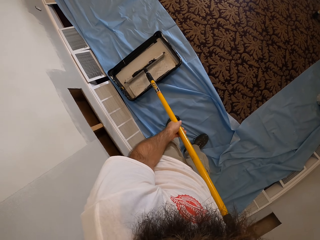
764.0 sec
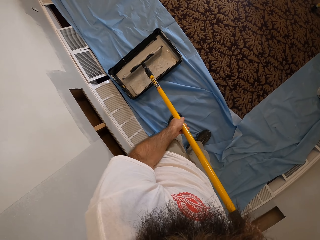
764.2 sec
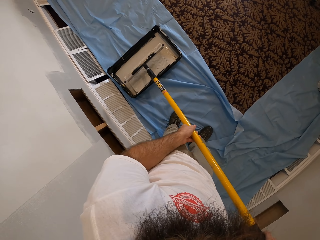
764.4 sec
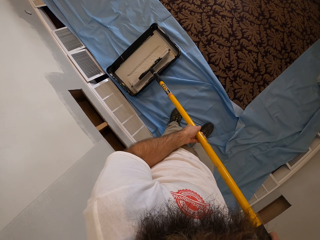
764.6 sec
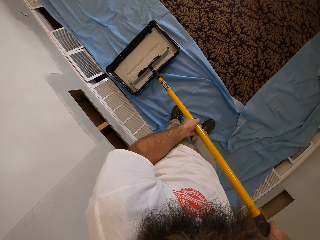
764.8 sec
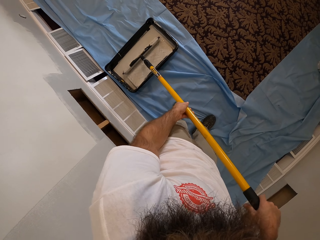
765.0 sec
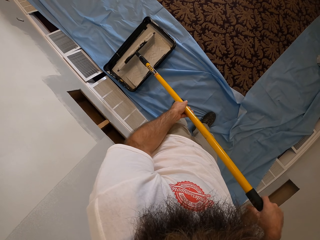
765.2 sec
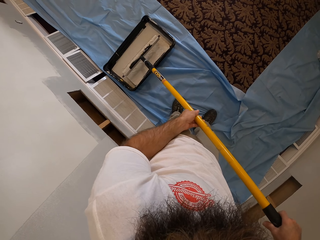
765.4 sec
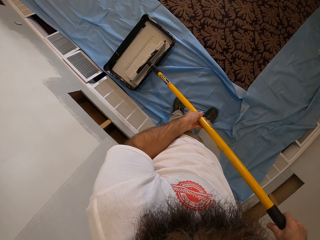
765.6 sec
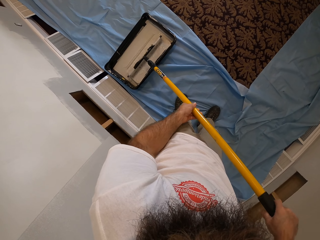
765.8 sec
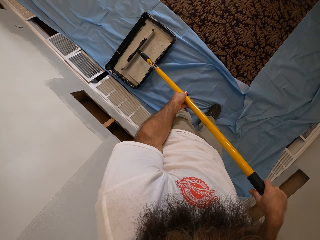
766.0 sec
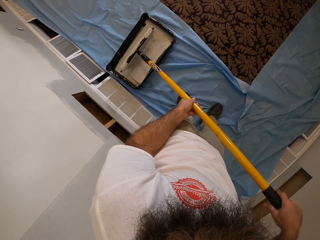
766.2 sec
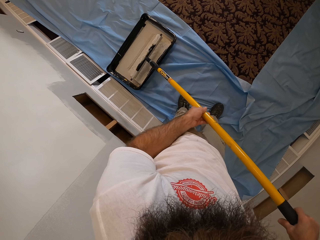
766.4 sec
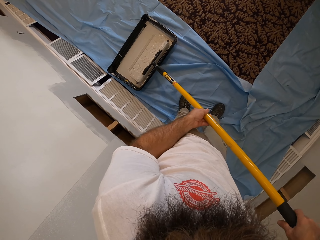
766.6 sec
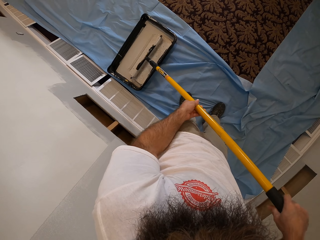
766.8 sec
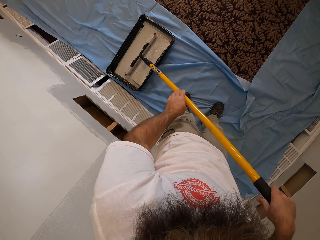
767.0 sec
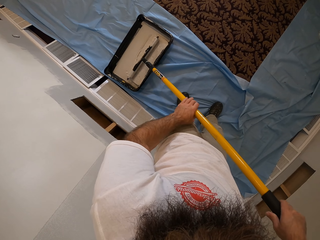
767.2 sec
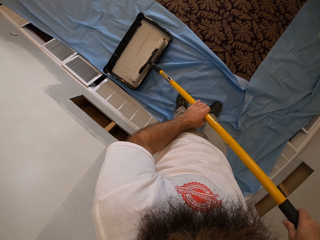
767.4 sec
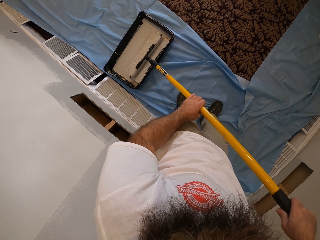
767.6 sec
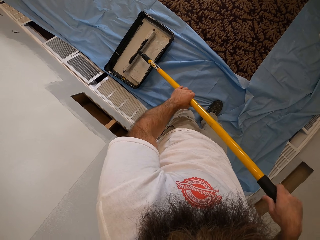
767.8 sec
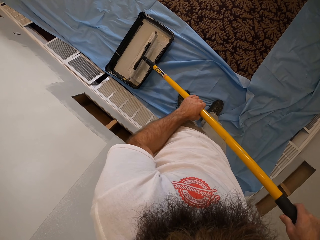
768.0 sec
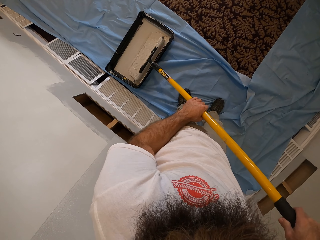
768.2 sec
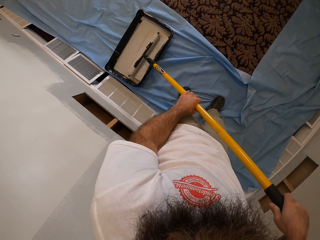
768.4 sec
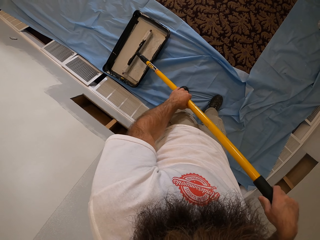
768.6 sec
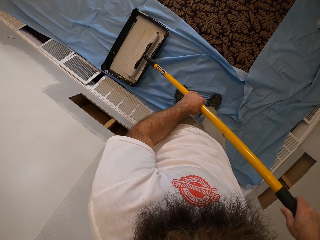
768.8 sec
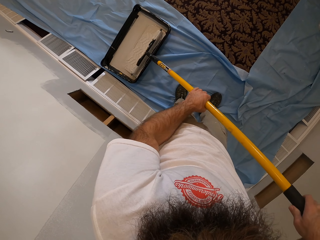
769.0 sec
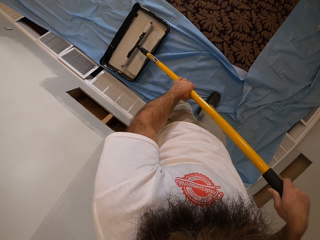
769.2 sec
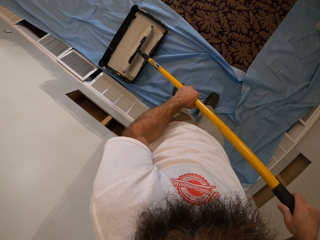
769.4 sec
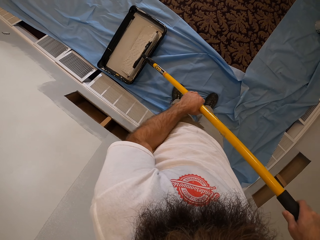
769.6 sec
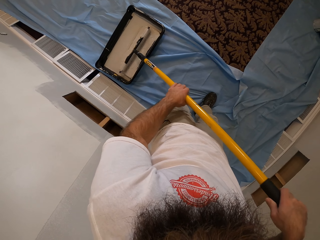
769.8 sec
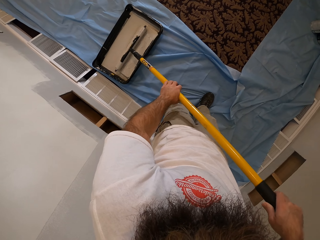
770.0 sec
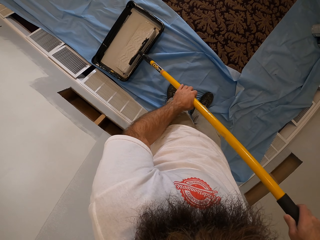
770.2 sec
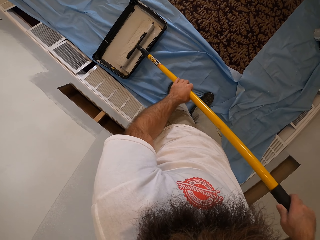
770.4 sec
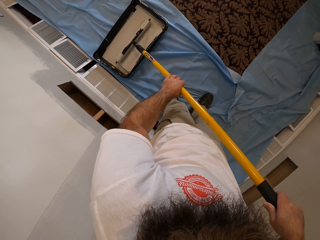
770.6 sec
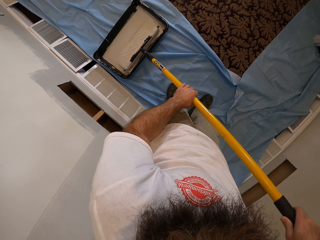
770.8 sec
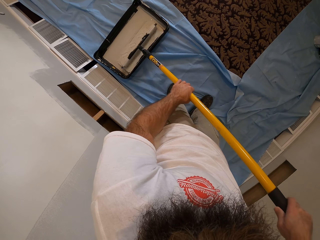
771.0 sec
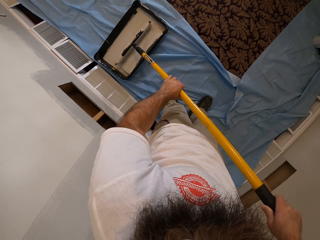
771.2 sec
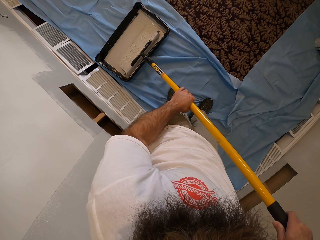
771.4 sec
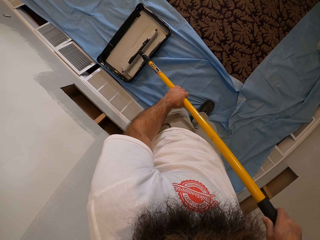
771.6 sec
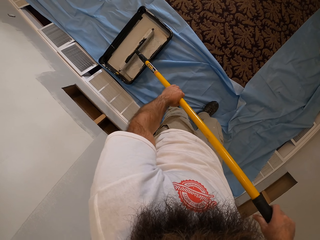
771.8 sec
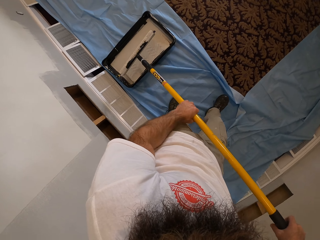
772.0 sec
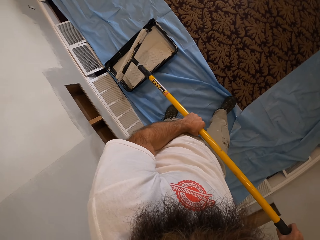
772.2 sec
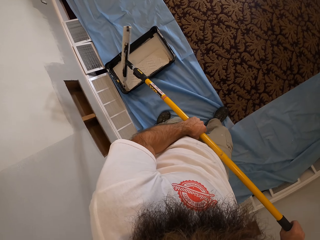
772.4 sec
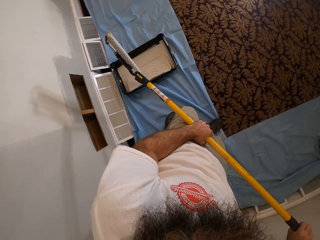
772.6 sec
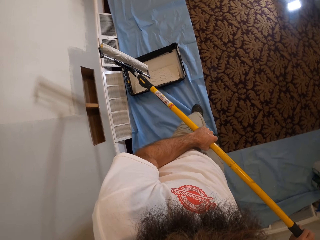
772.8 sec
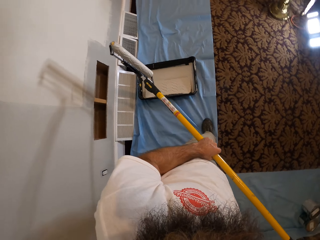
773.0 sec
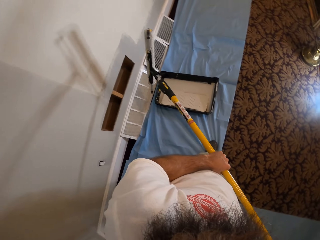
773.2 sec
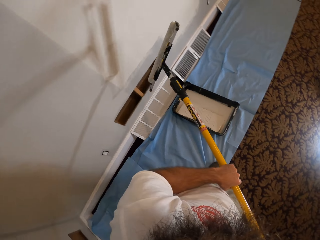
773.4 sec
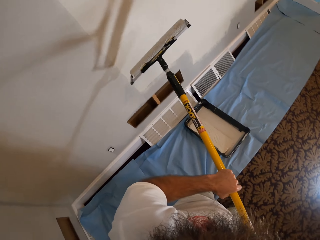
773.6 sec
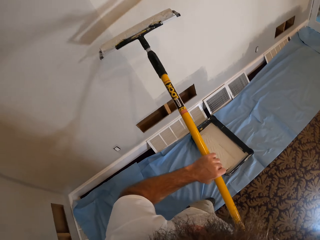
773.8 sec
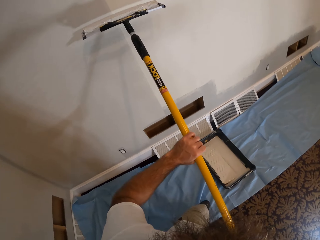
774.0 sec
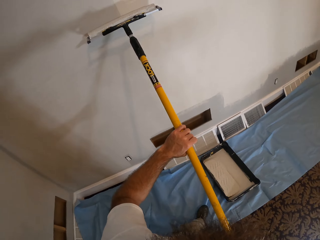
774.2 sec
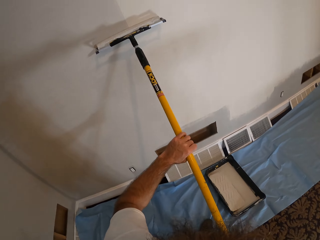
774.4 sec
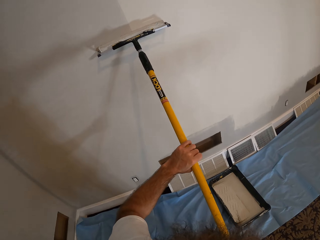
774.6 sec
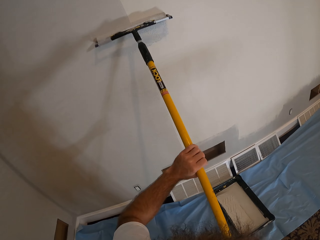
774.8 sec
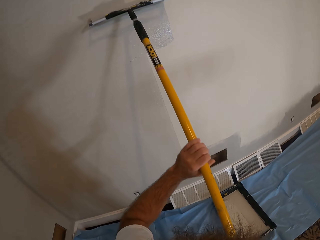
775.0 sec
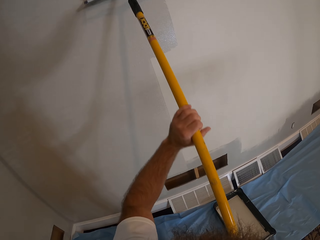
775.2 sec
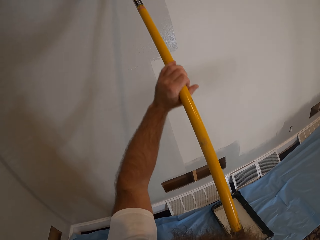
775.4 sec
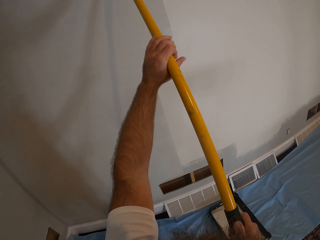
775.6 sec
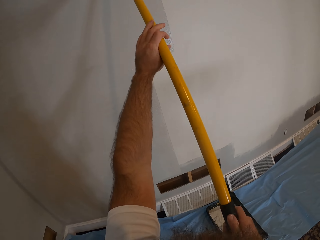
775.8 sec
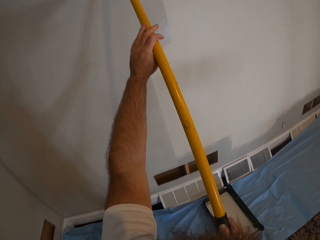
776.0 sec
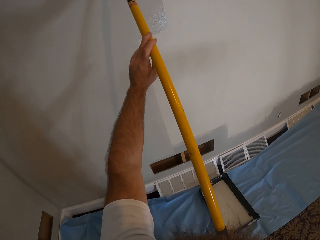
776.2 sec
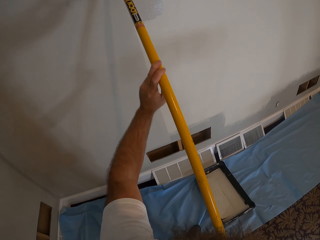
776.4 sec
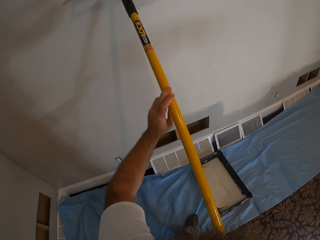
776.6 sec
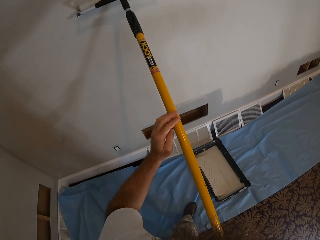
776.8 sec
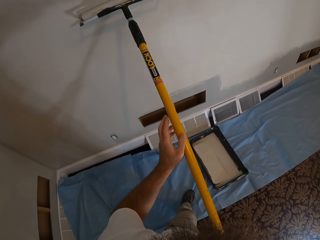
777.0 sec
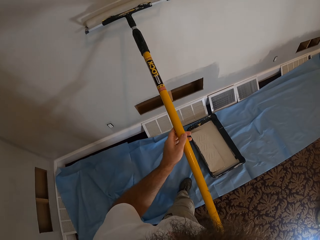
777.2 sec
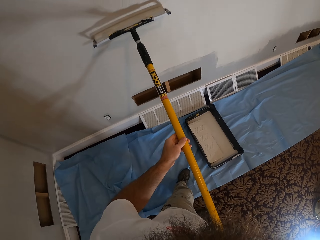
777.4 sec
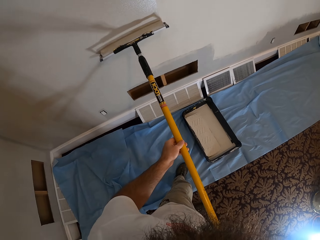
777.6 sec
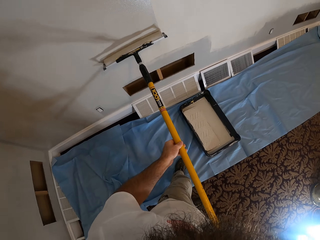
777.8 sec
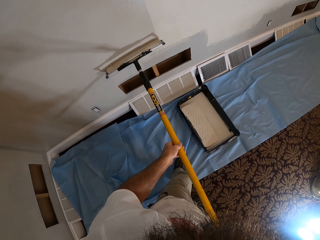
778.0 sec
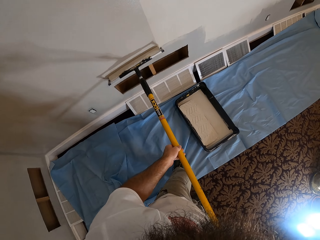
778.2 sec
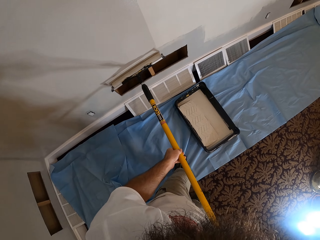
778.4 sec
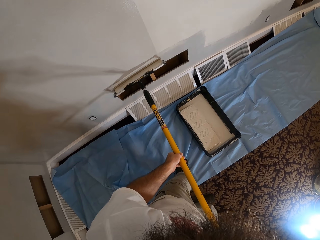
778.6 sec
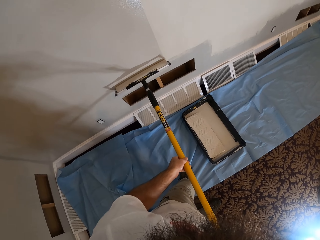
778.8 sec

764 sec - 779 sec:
The camera wearer scoops some paint from the tray of paint on the carpet with the paint roller in both hands. They paint the wall with the paint roller in both hands.

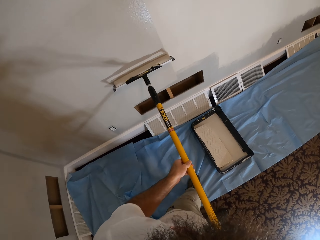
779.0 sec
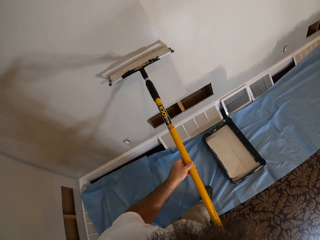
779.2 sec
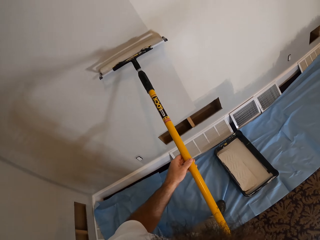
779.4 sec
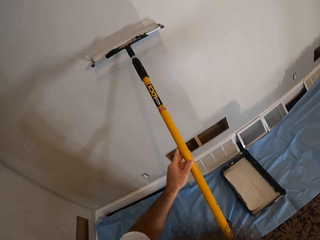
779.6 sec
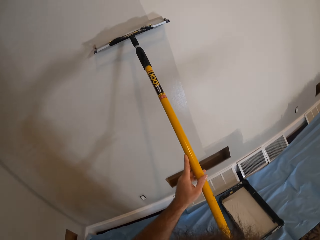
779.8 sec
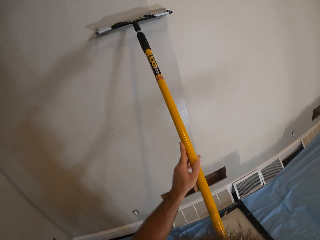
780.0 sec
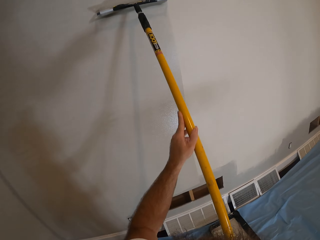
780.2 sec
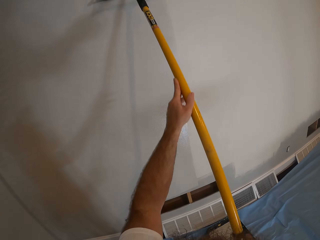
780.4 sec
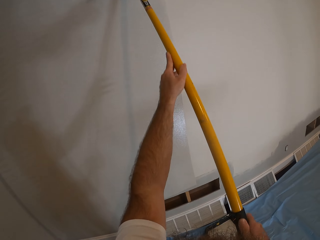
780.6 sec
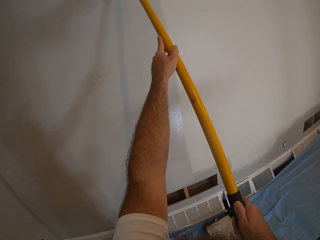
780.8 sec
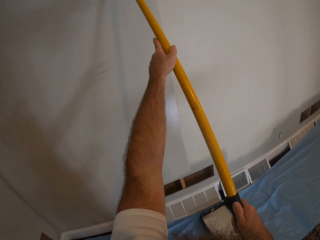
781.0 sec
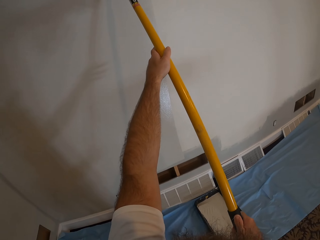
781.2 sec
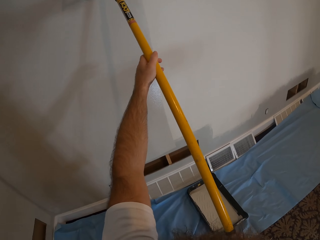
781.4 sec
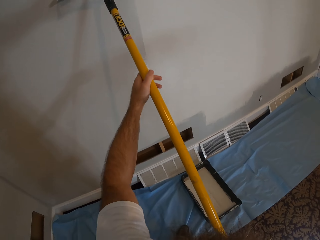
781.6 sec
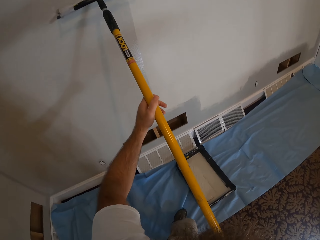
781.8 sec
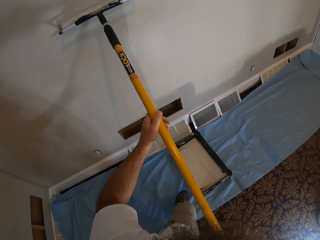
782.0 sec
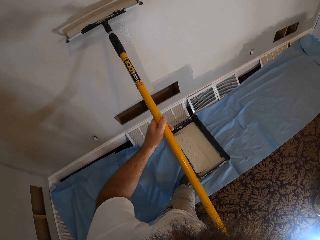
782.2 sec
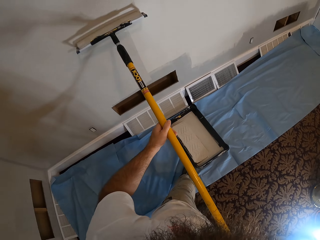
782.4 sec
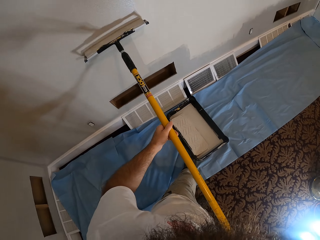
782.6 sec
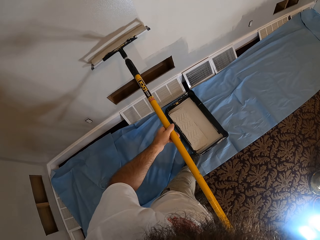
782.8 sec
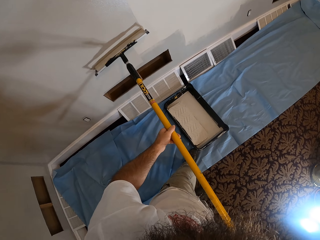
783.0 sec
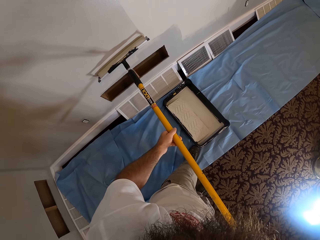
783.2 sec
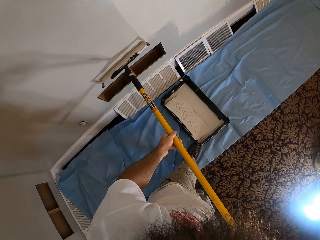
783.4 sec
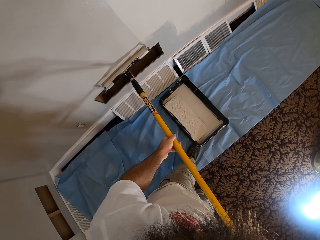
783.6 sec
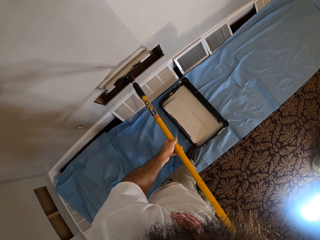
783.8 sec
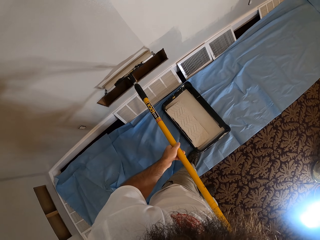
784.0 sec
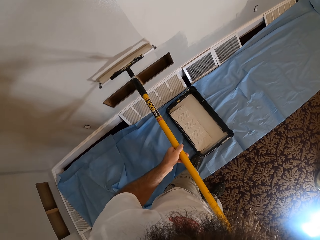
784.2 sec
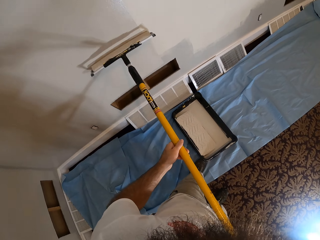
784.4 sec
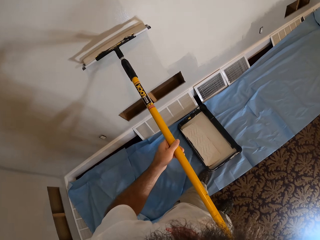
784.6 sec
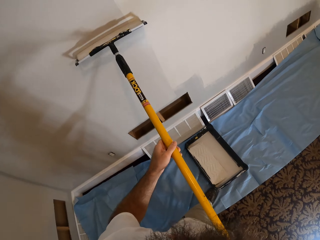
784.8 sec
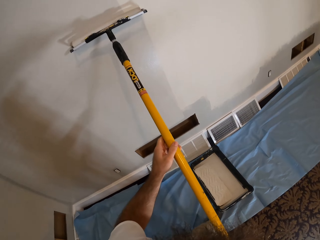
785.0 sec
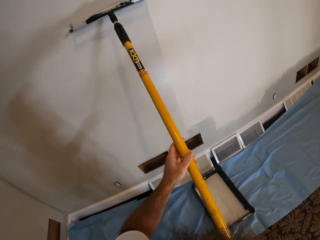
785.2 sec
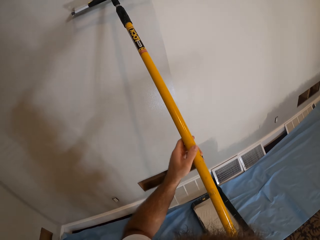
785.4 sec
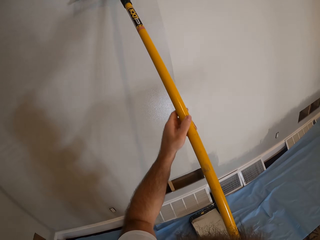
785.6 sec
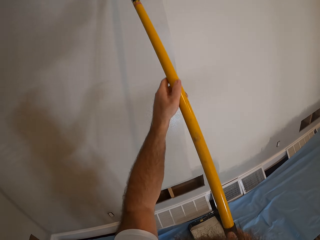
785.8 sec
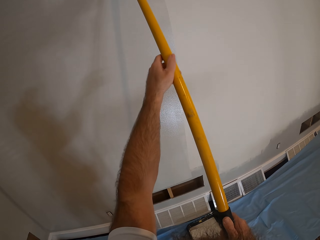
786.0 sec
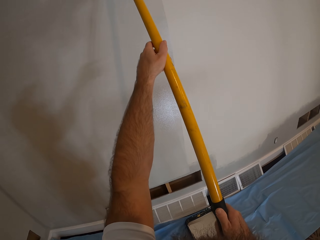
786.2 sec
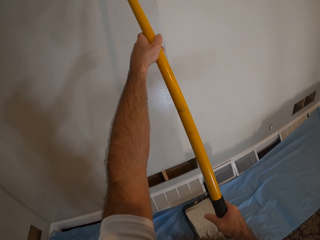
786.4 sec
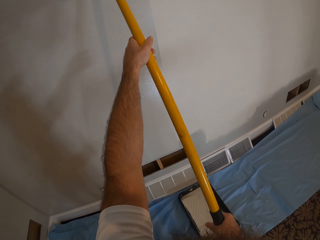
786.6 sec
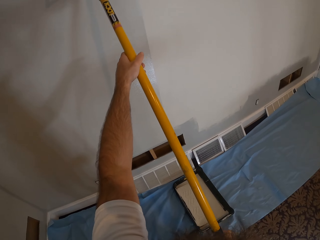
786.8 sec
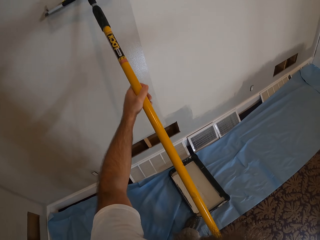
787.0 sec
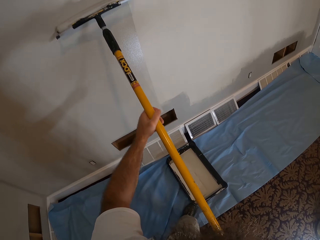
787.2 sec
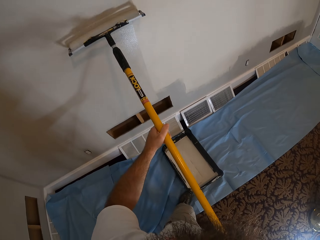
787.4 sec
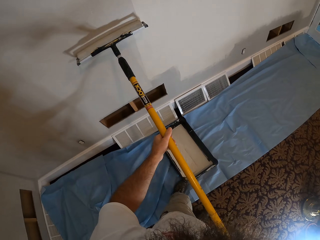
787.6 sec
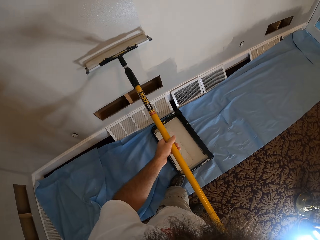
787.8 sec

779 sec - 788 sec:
The camera wearer paints the wall with a roller.
